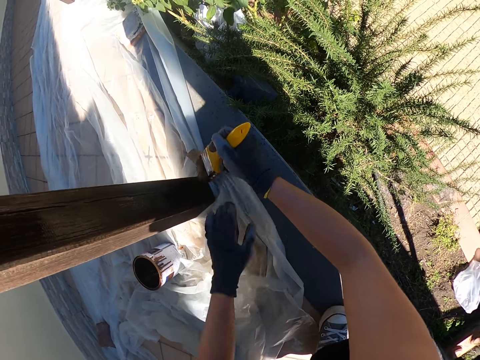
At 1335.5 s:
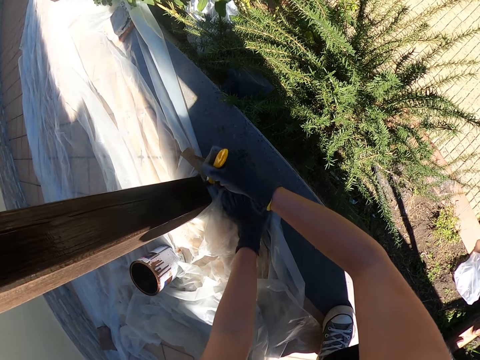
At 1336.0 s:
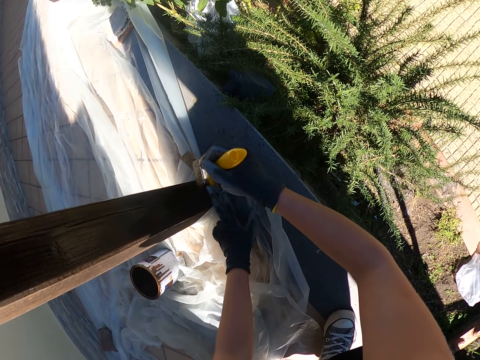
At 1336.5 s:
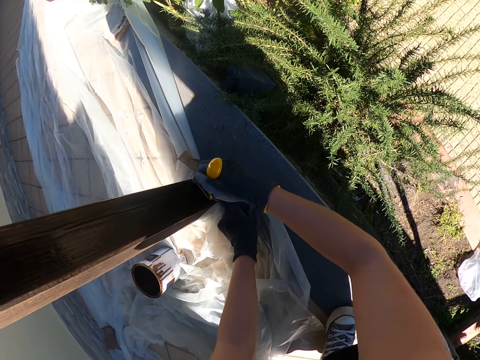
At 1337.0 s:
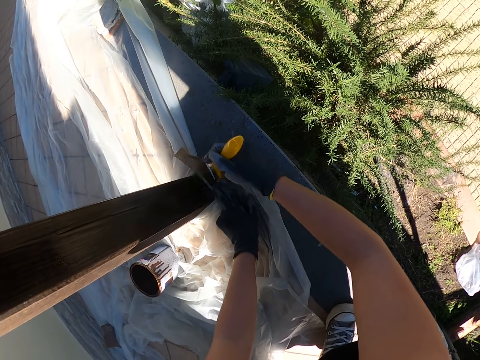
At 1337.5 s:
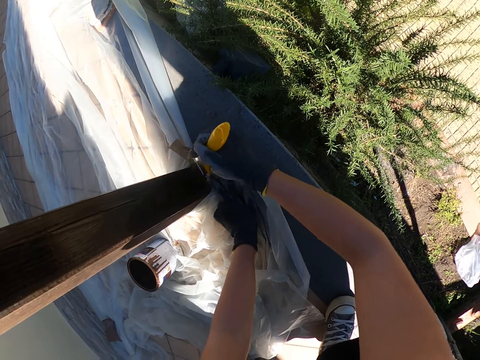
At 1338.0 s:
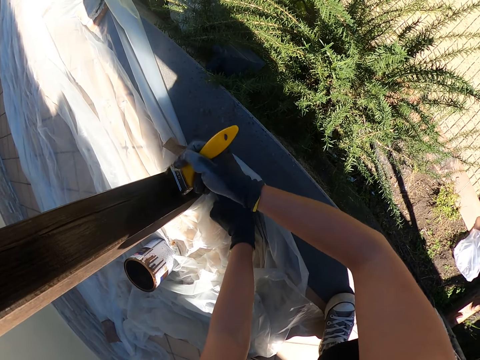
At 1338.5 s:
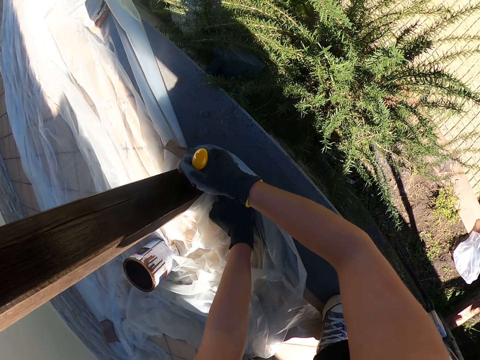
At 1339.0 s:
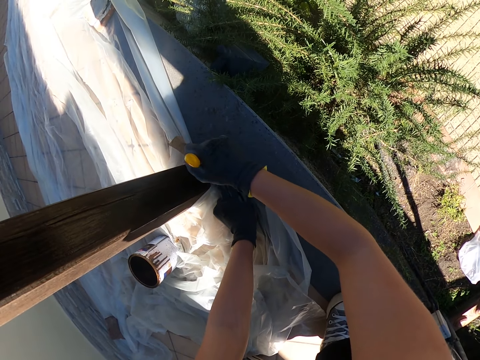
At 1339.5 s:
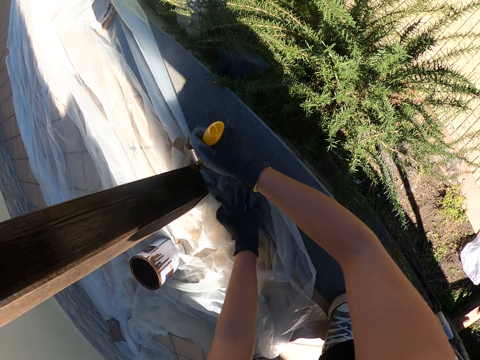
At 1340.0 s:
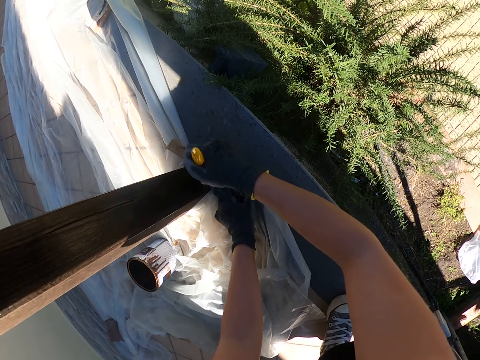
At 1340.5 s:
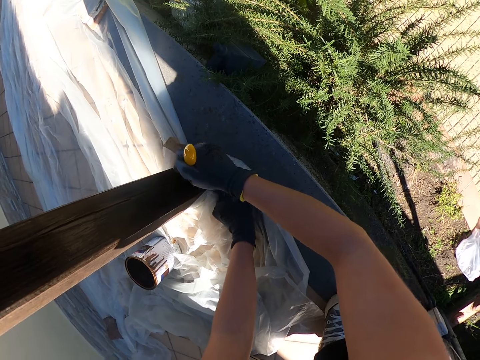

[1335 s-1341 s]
The camera wearer moves the nylon with his left hand.

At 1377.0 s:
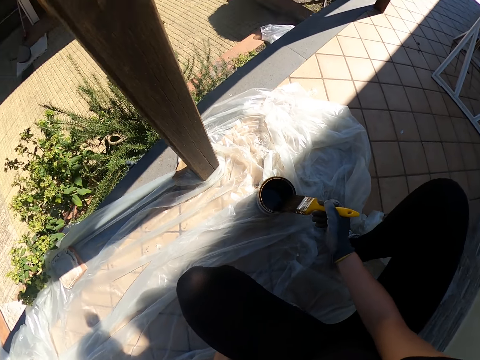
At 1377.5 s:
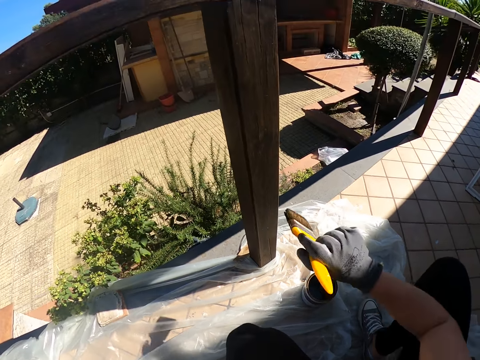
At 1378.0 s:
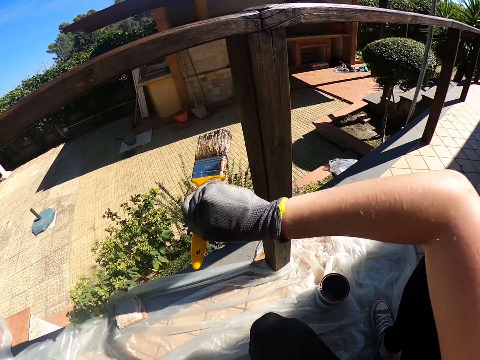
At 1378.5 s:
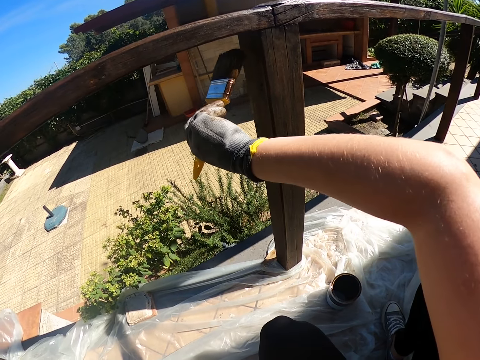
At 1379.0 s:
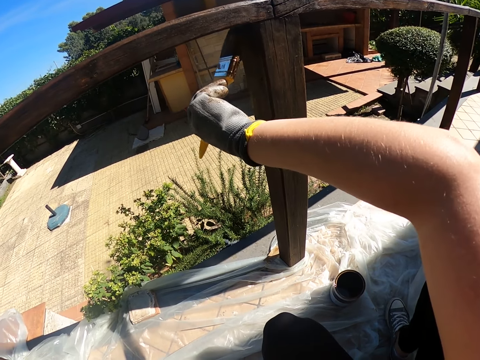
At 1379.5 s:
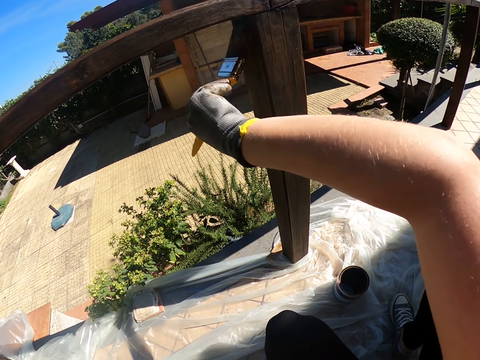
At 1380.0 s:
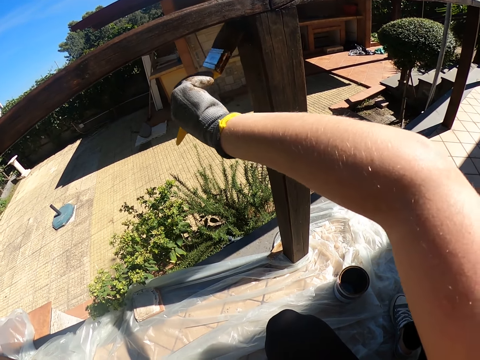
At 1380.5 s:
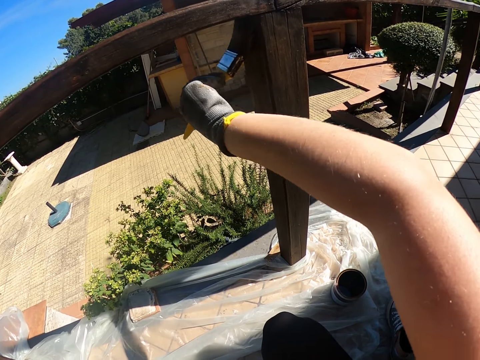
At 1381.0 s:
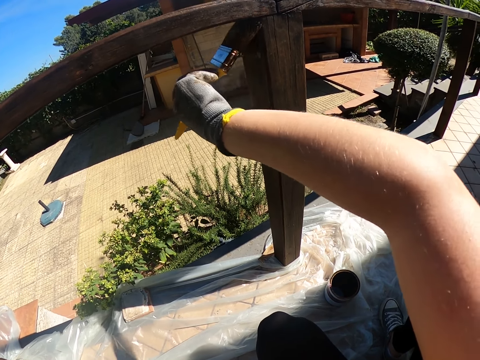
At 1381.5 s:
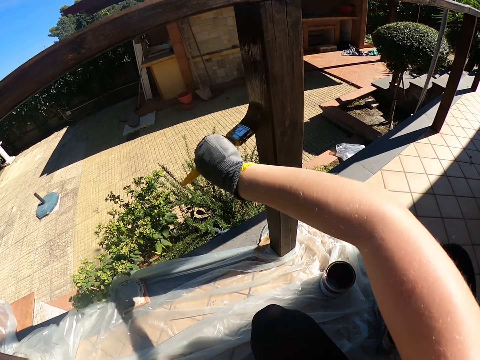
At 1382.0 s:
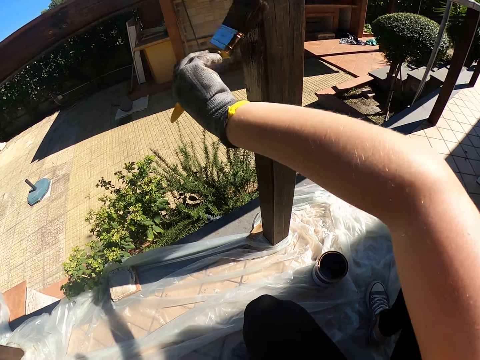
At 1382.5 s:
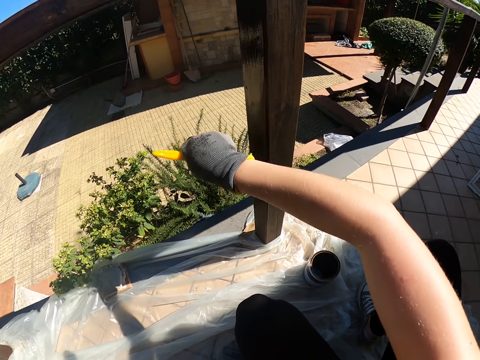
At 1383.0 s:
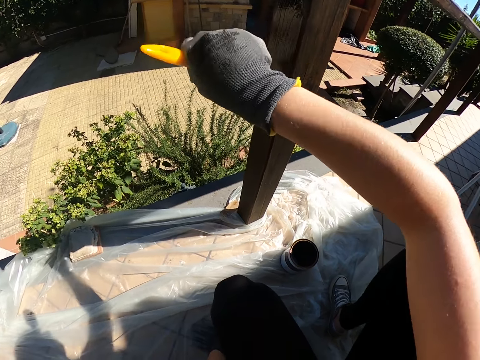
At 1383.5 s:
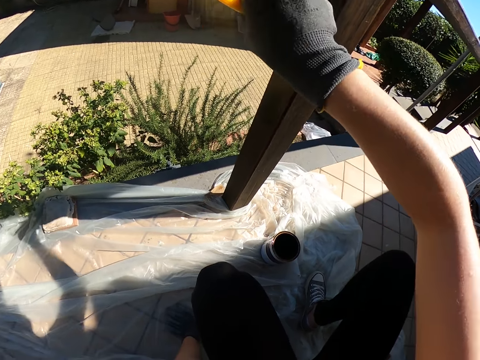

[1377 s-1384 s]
The camera wearer paints the wooden balcony rail with the paint brush.

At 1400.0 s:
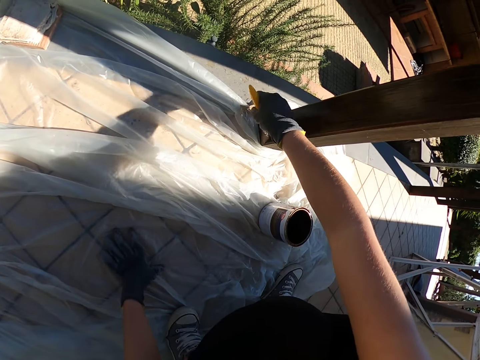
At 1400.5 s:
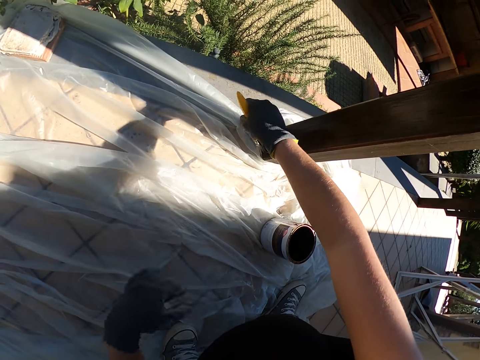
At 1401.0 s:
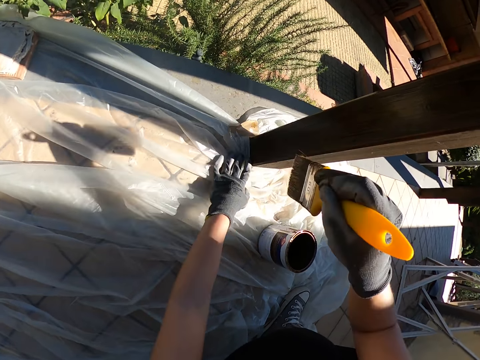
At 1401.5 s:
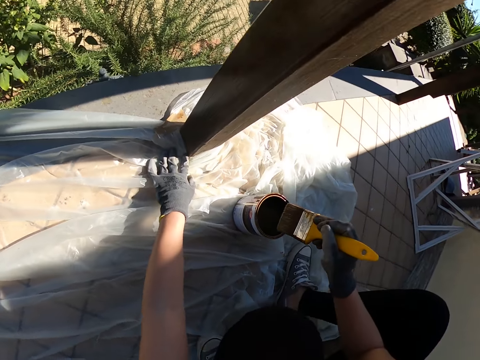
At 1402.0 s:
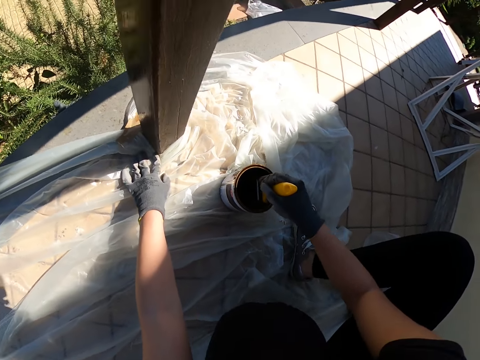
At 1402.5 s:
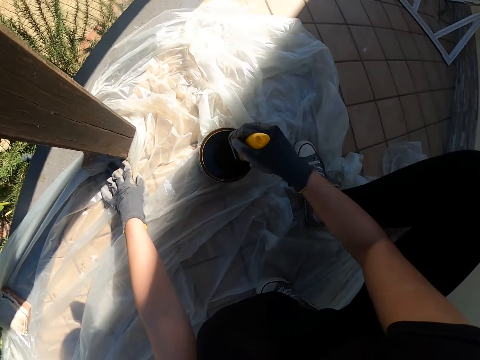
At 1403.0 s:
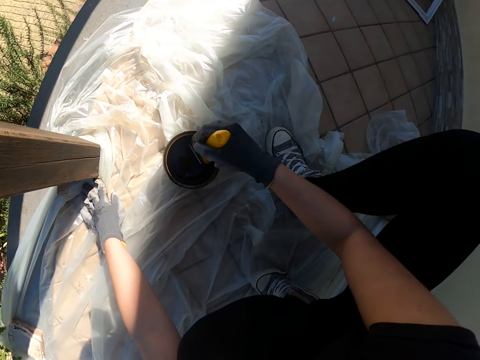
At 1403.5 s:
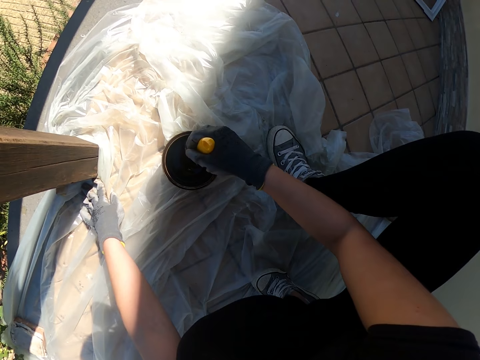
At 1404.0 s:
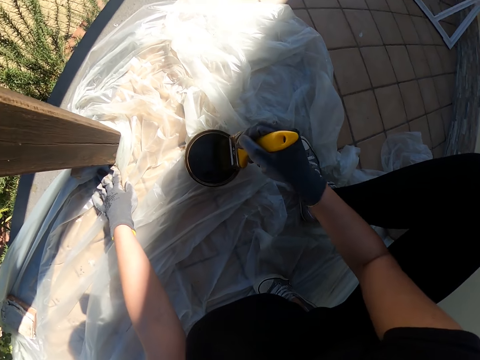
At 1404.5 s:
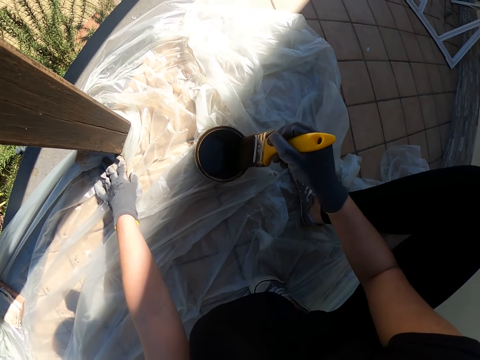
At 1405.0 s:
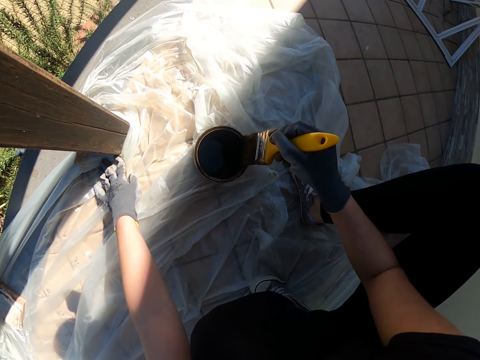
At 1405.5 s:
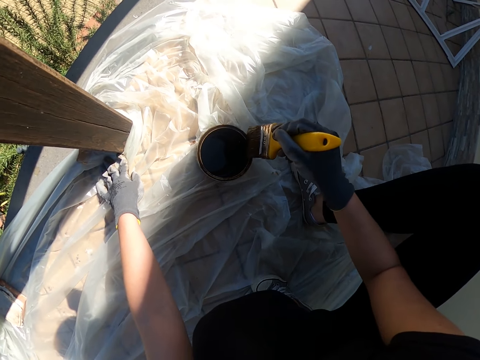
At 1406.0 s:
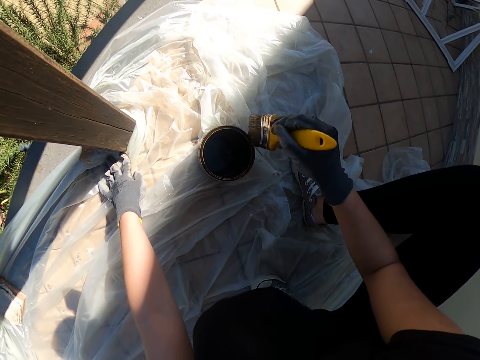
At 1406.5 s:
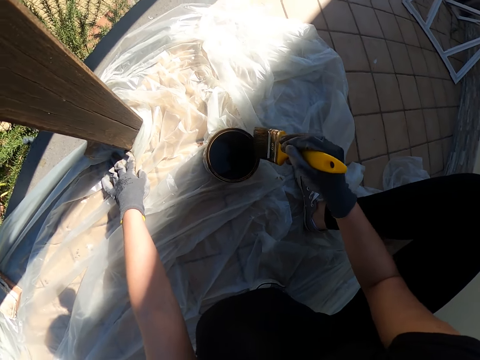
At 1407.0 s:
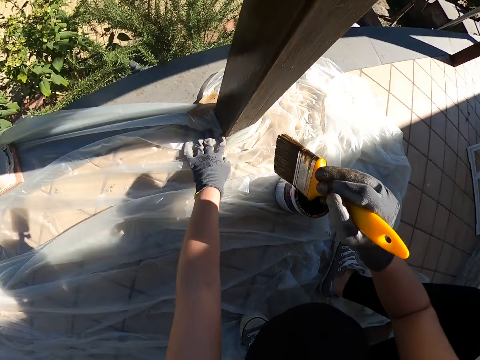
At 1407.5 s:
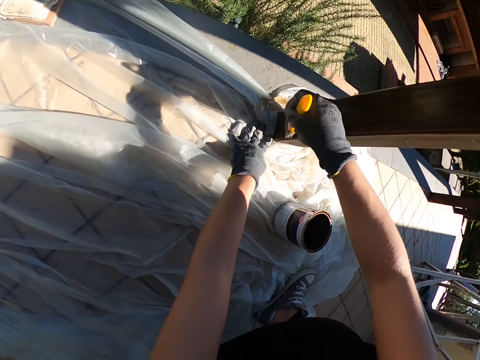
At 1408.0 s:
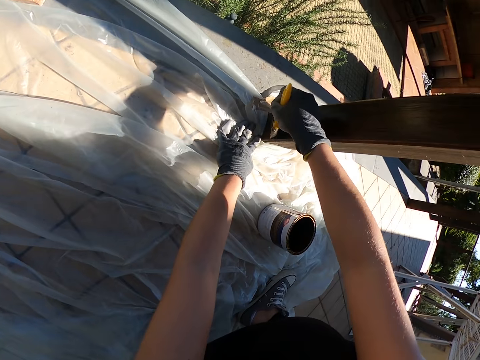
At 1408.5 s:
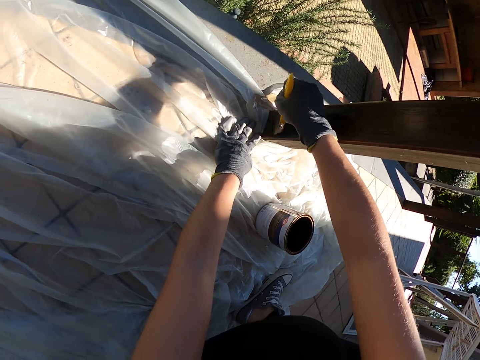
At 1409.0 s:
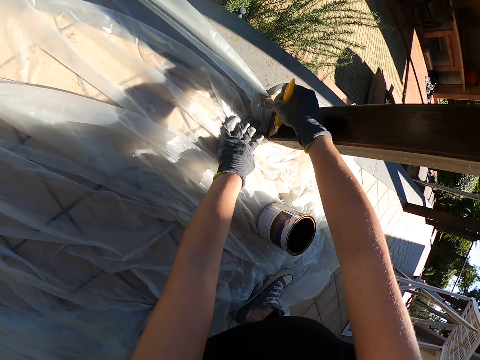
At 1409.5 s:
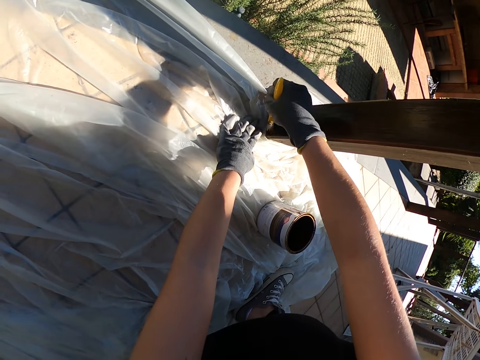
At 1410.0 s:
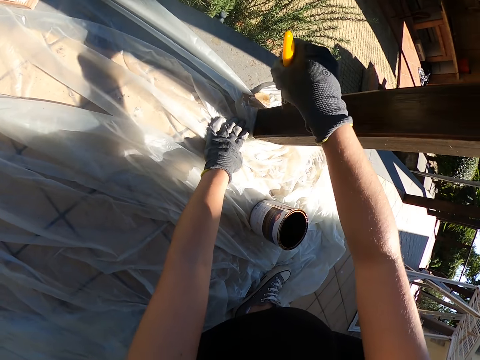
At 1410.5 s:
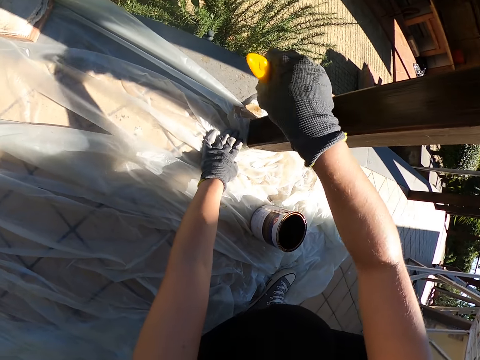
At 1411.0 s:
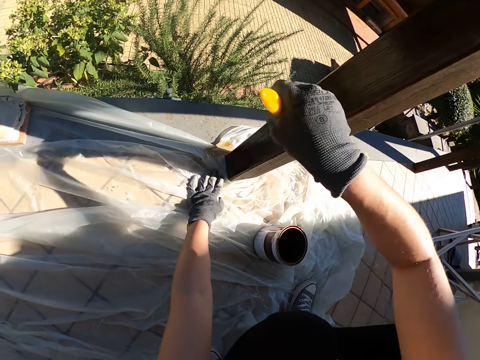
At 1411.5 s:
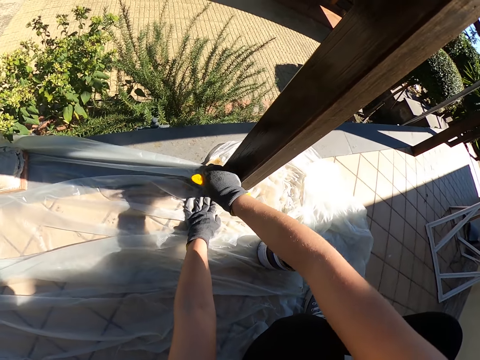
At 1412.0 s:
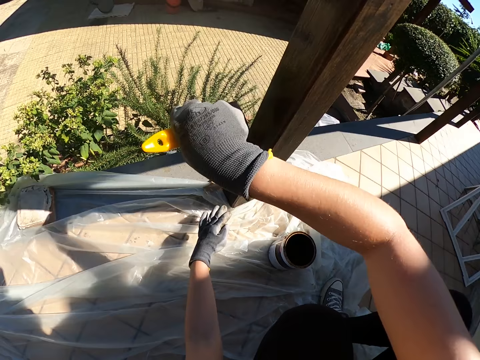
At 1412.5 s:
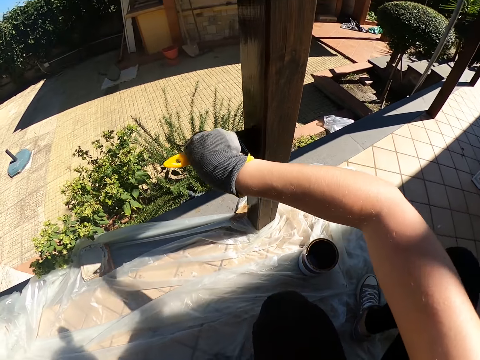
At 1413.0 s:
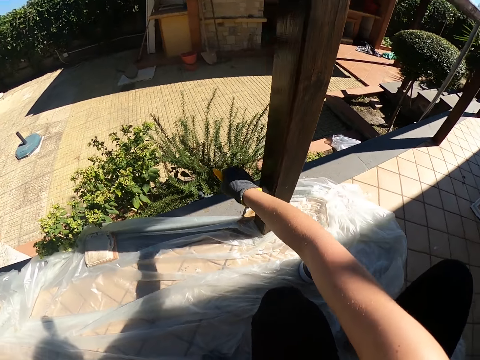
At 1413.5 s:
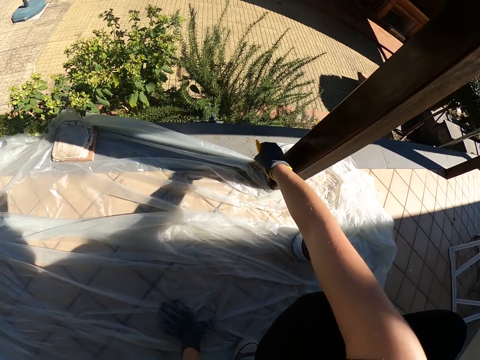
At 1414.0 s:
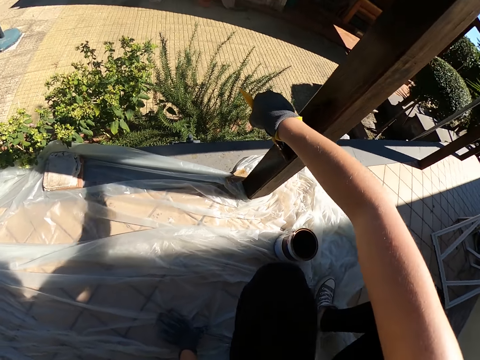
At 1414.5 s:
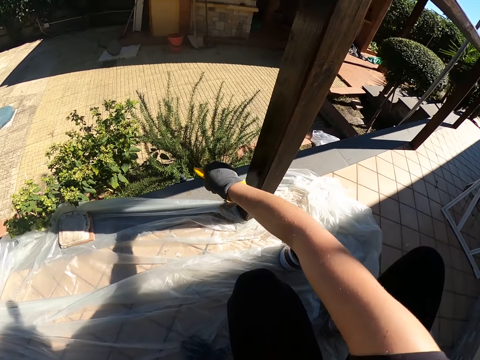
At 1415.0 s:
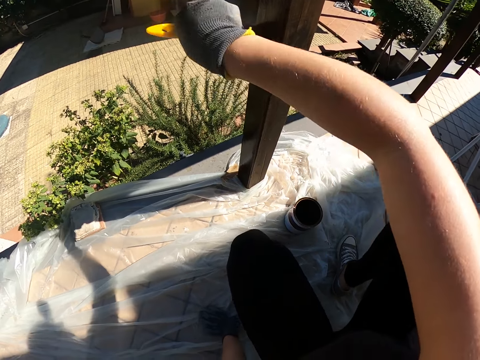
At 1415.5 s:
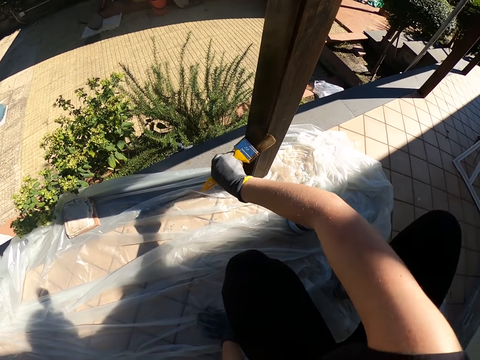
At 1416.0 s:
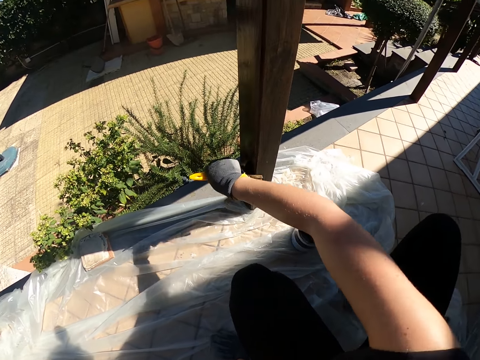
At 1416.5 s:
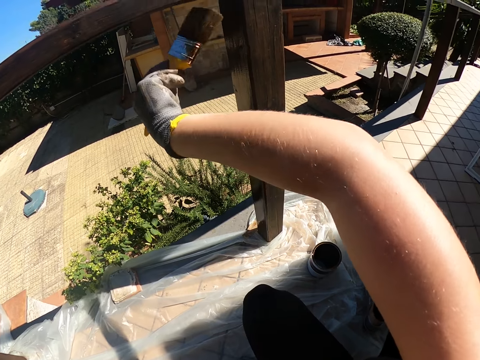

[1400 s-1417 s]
The camera wearer dips the paint brush inside the can of paint. They clean the paint brush on the edge of the can. They paint the wooden balcony rail with the paint brush.
